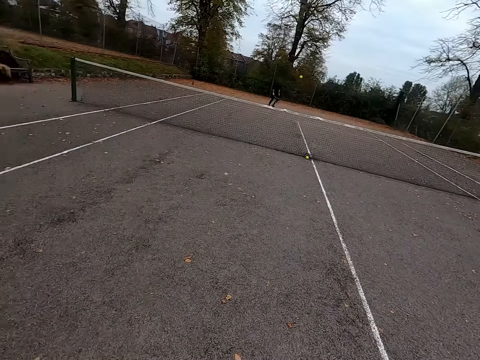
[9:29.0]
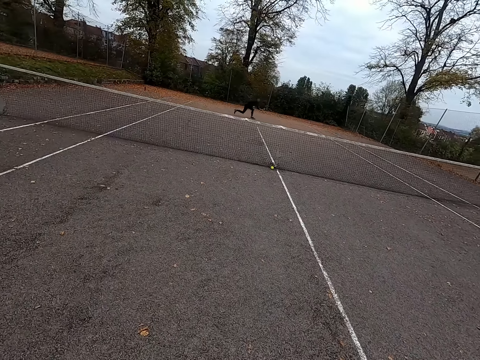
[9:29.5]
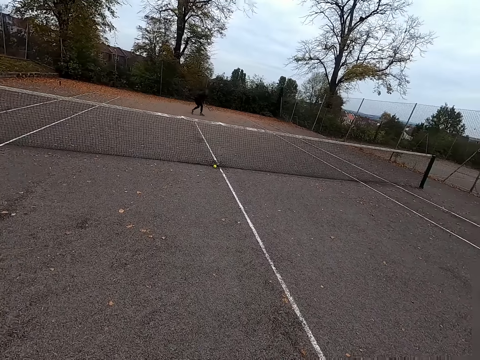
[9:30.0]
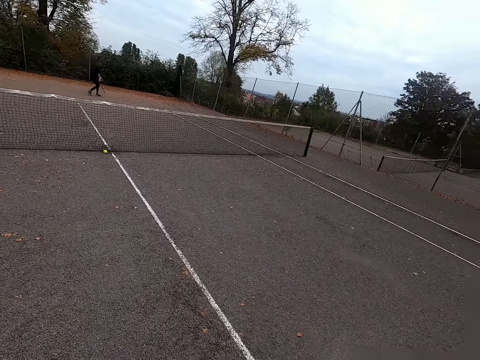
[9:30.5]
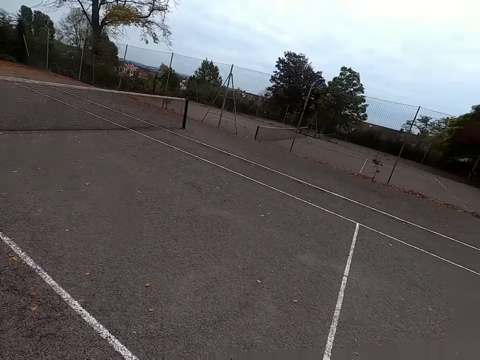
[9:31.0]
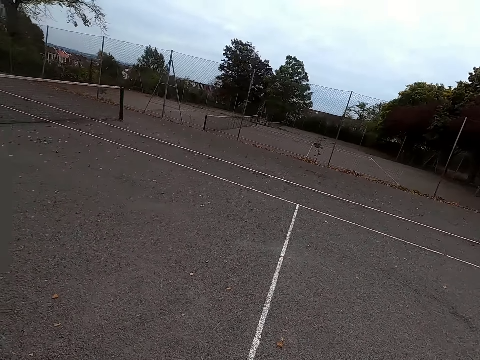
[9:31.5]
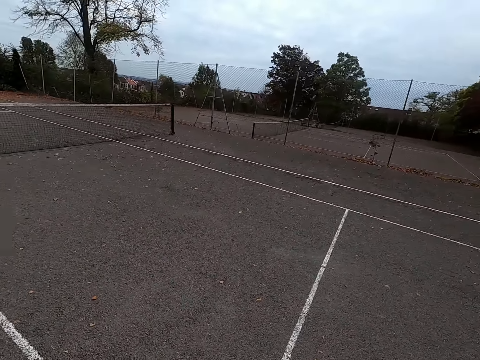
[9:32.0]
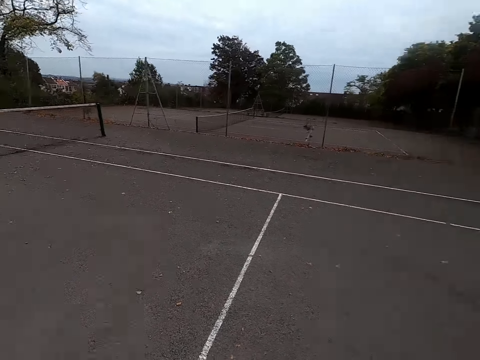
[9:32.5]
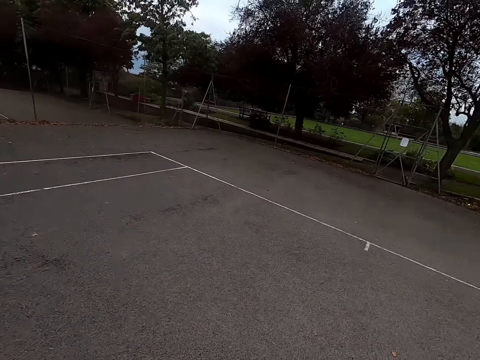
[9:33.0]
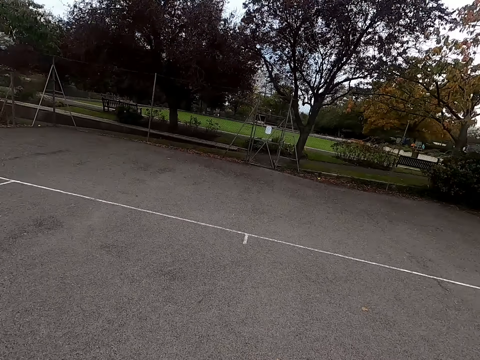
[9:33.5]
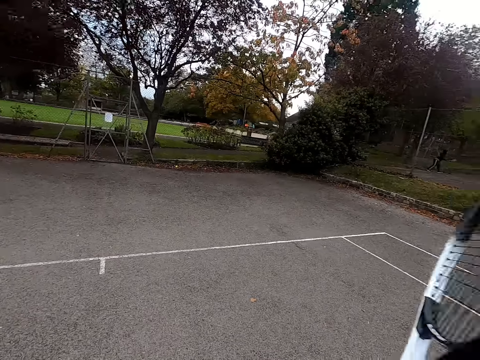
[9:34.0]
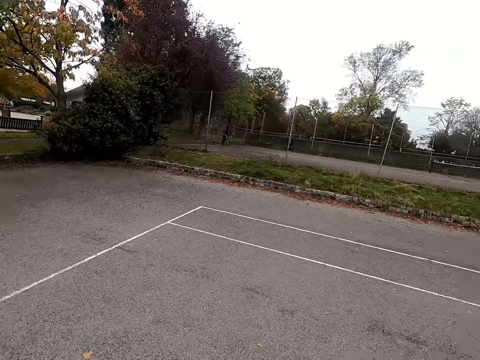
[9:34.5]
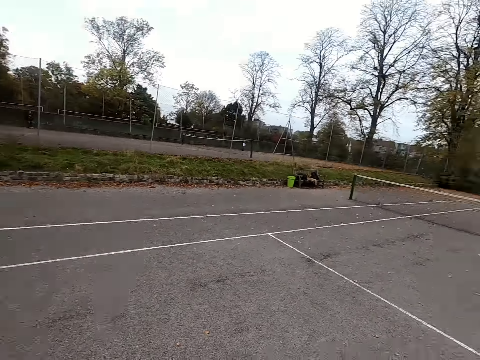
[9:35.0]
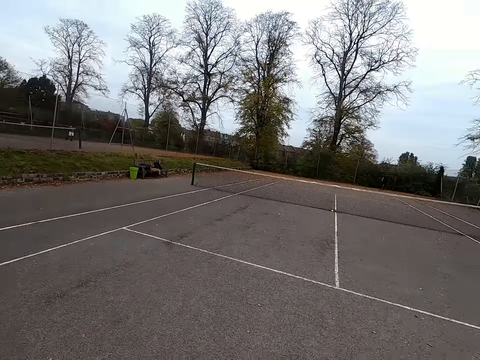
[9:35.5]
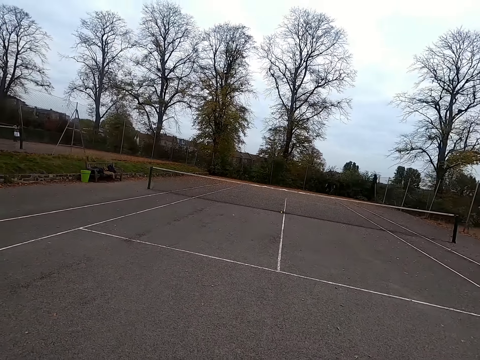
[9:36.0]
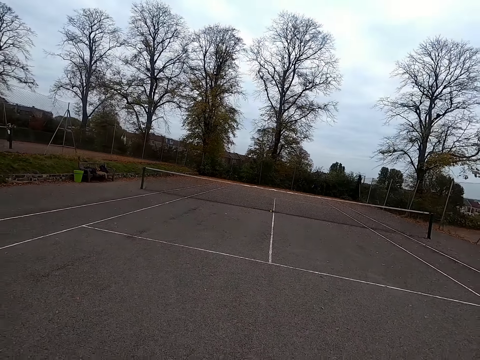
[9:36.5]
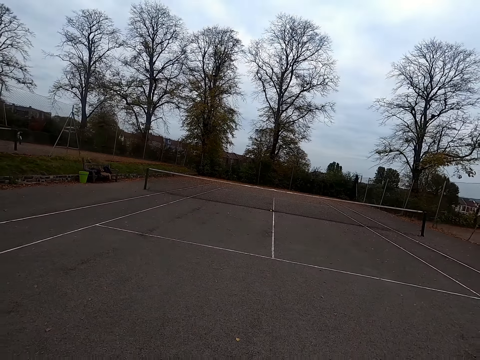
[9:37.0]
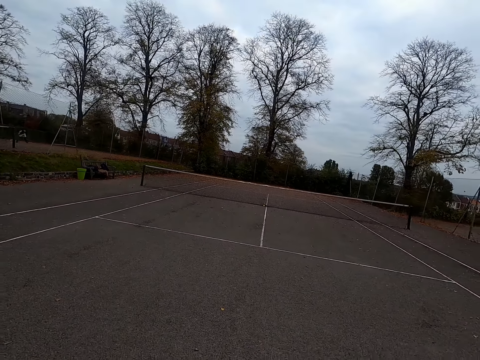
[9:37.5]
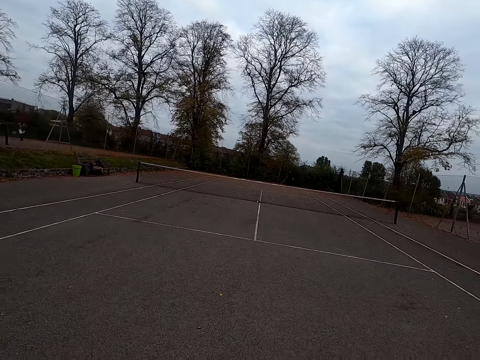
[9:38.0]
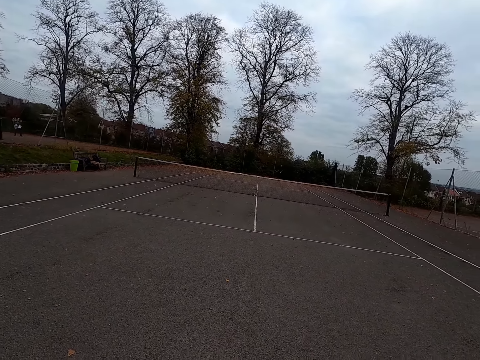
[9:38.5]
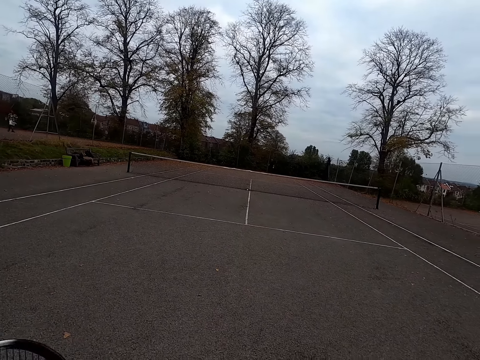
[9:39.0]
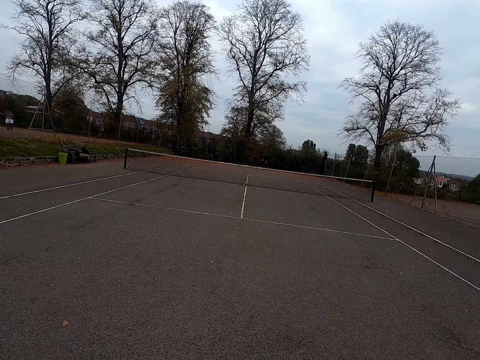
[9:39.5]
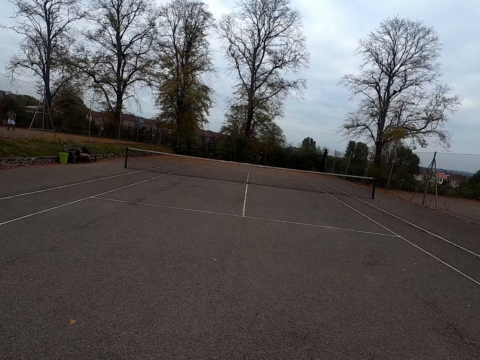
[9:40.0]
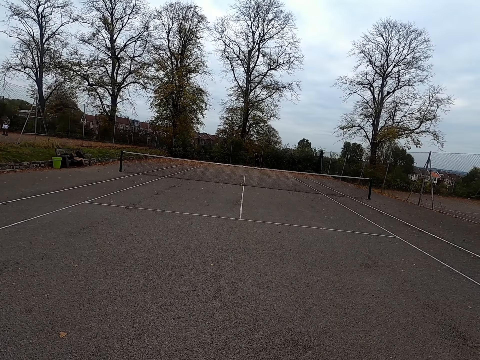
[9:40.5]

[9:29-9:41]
The camera wearer plays against a man. They throw the ball with the tennis bat. The man plays against the camera wearer and throws the ball with the tennis bat. The camera wearer walks around and looks around.

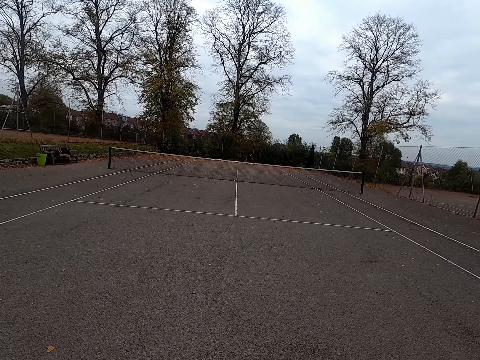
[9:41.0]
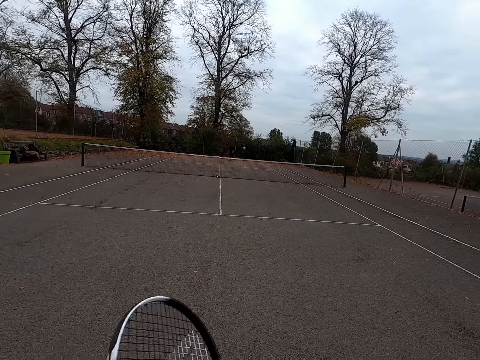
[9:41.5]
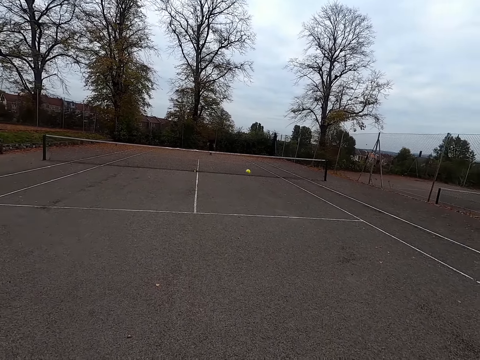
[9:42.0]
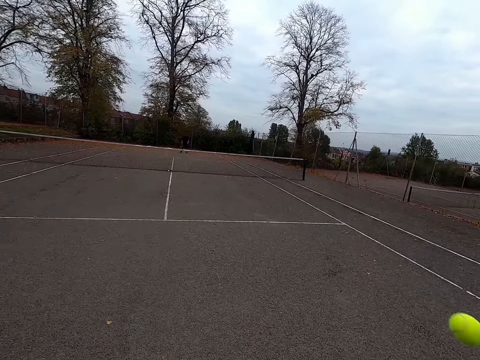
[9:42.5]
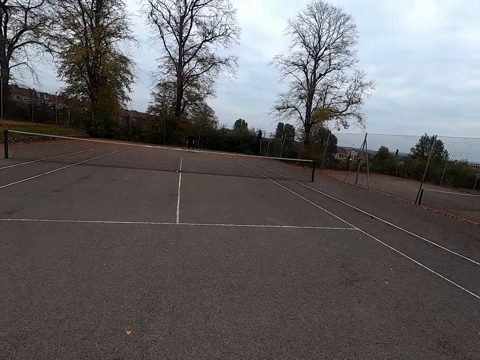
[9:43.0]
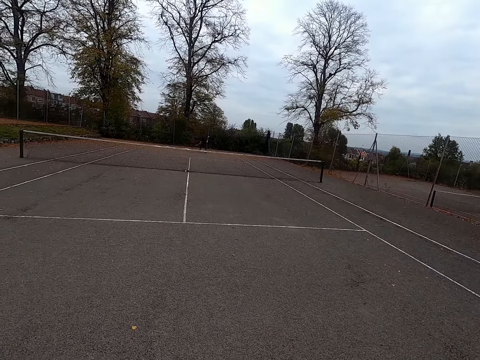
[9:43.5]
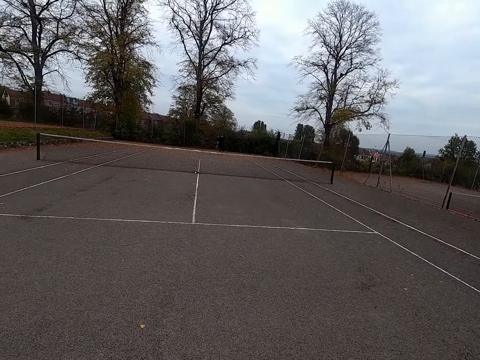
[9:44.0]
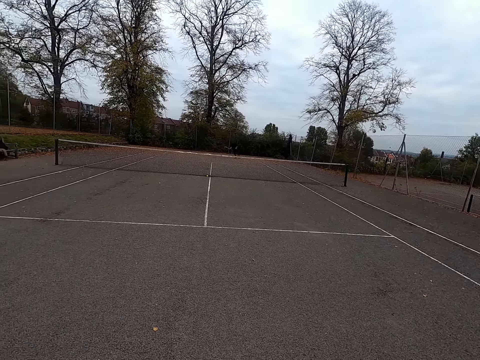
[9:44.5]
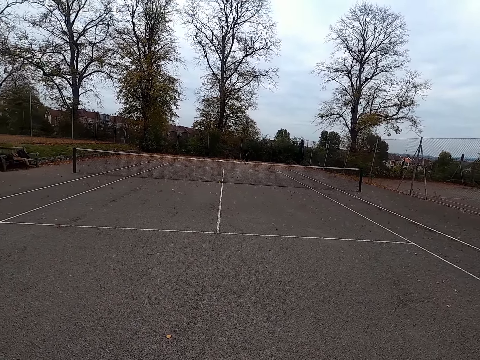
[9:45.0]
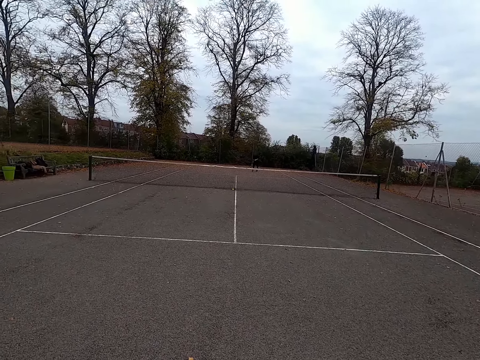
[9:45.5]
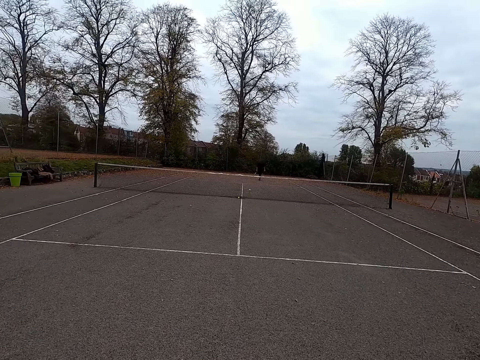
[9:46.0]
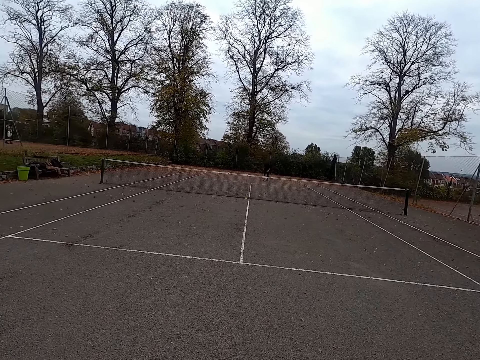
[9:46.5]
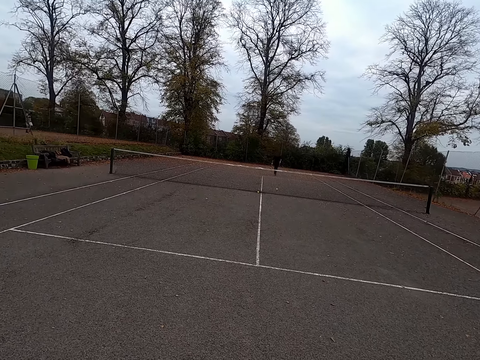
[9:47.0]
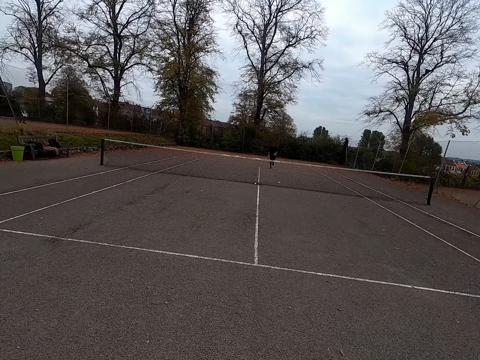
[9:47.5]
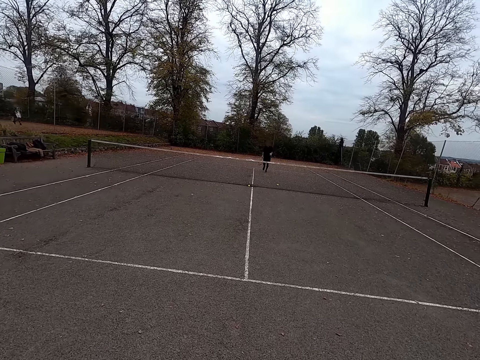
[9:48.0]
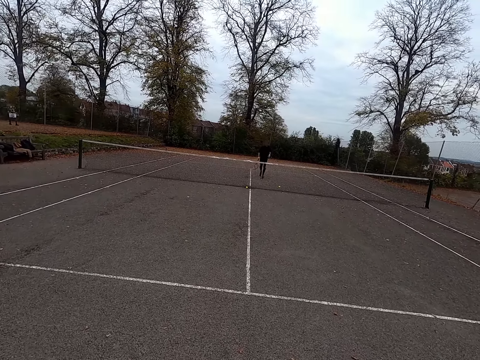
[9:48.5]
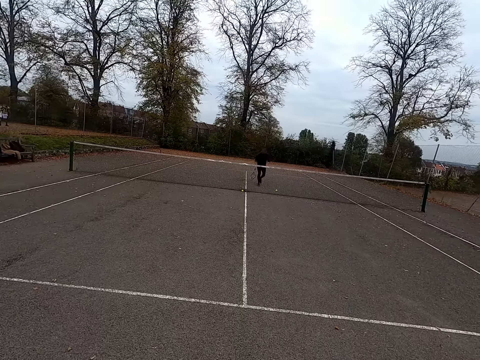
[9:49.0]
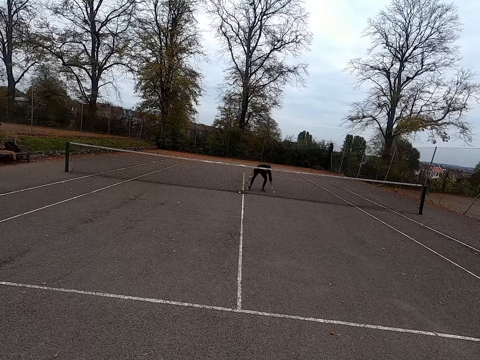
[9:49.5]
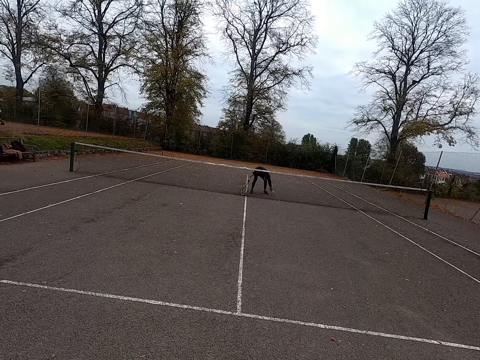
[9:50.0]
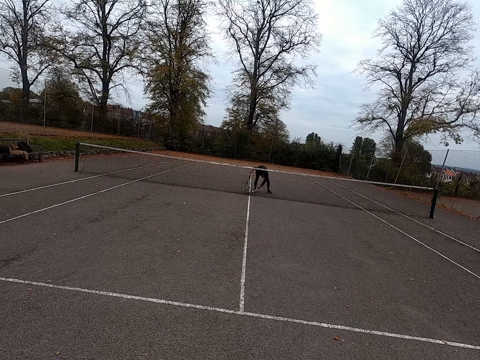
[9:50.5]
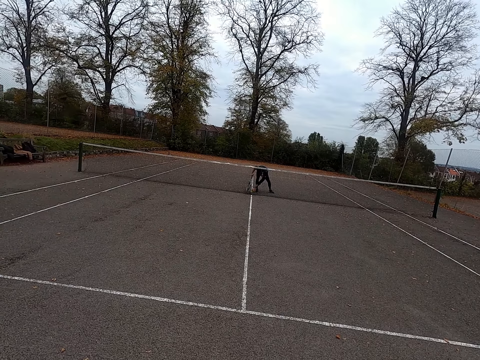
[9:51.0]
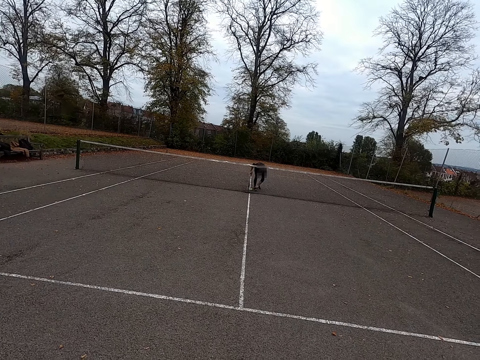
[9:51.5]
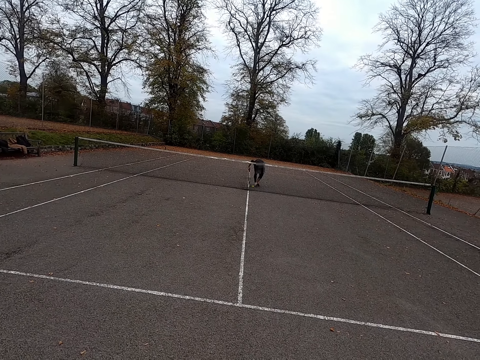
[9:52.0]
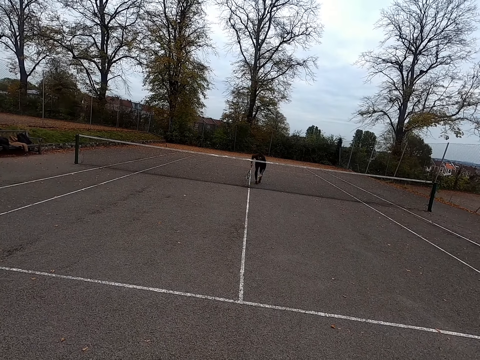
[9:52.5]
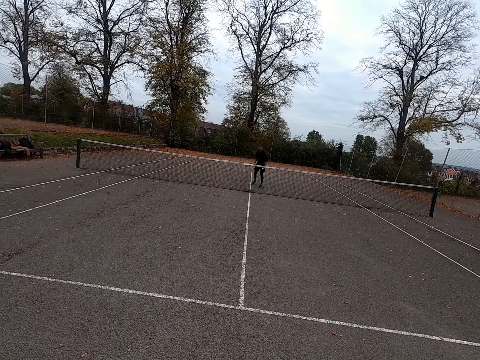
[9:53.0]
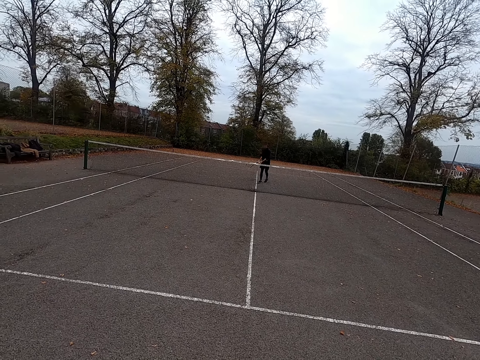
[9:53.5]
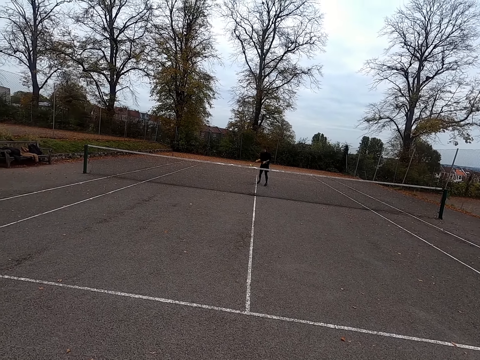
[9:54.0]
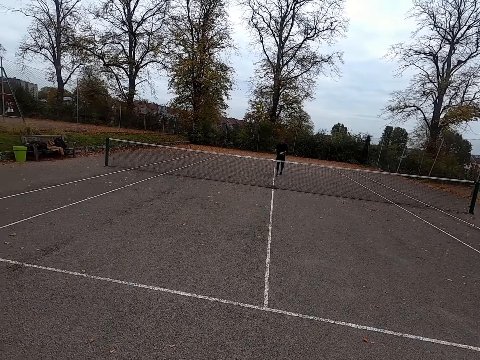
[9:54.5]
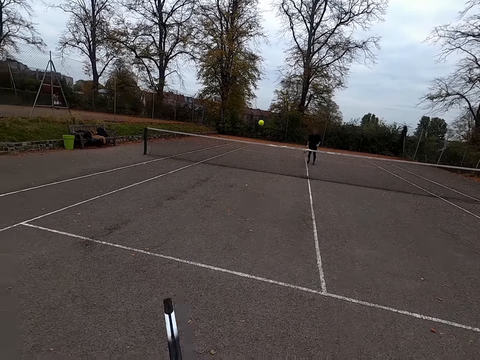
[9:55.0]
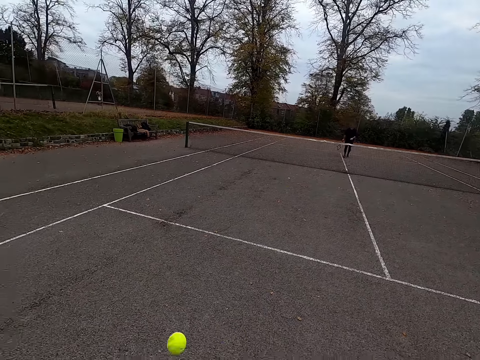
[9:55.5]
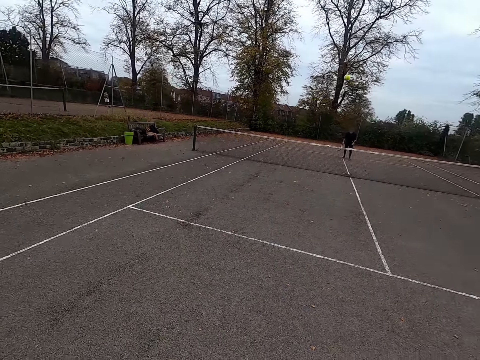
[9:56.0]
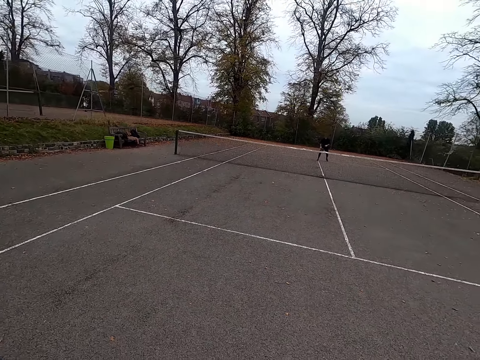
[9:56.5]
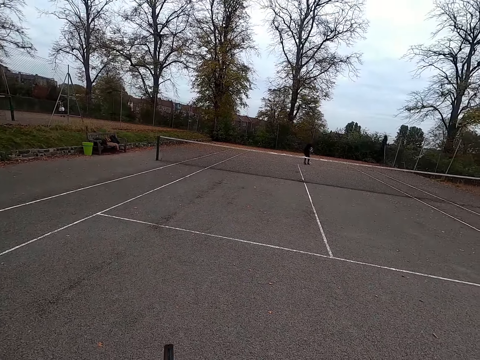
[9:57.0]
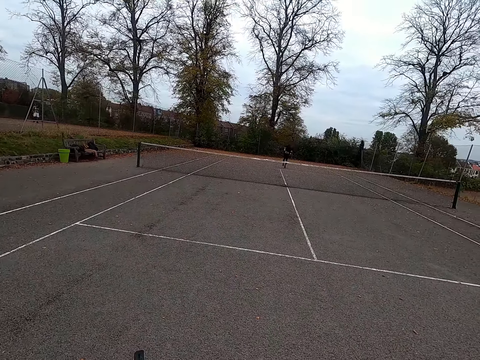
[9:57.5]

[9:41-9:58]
A man throws the ball with the tennis bat and plays against the camera wearer. The camera wearer throws the ball with the tennis bat and plays against the man. The man plays against the camera wearer. The man walks around. The camera wearer walks around. The man runs around, and picks up the tennis ball. The man walks backwards and plays against the camera wearer. The camera wearer throws the ball with the tennis bat and plays against the man.
